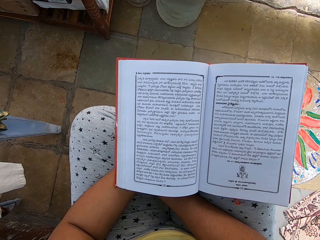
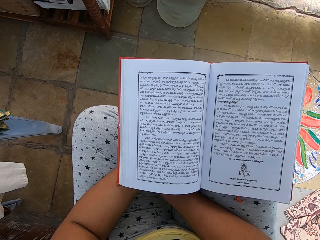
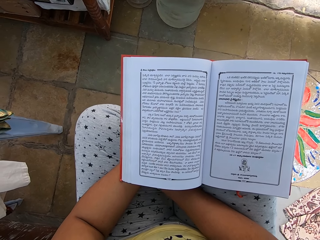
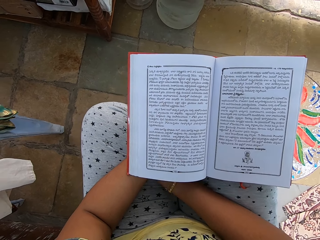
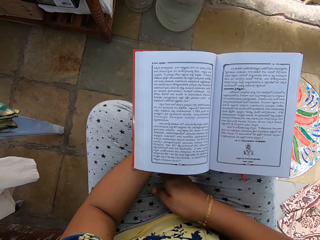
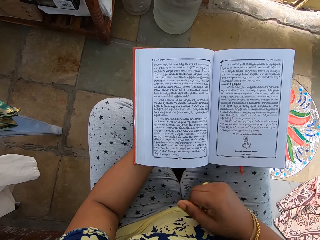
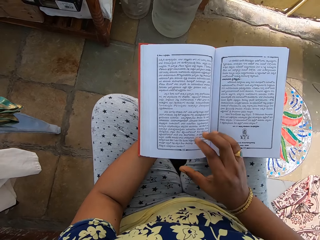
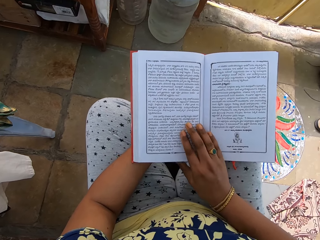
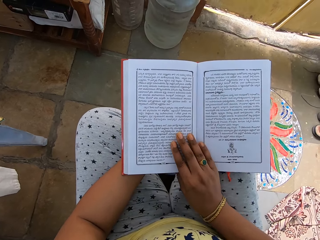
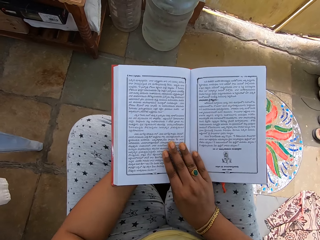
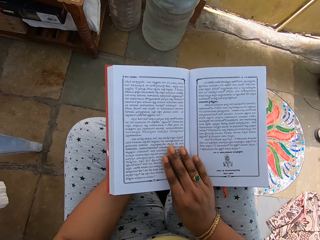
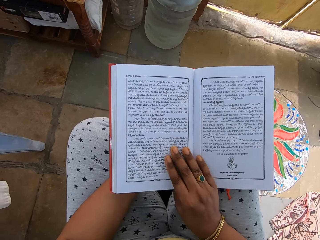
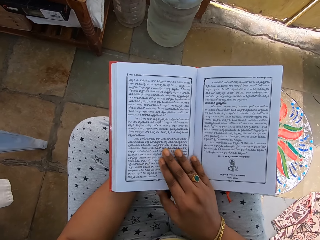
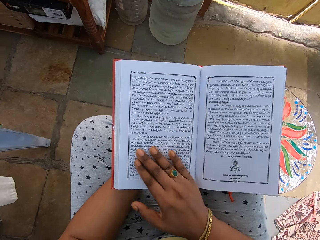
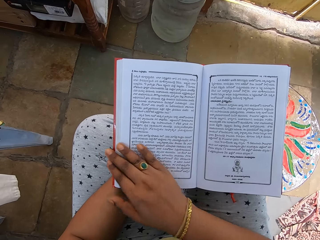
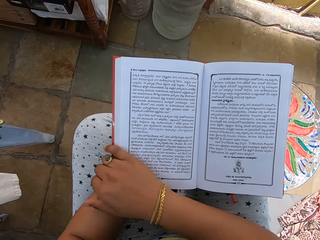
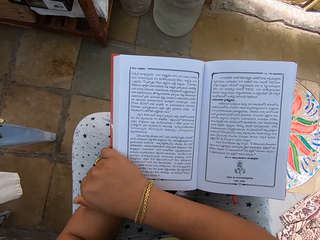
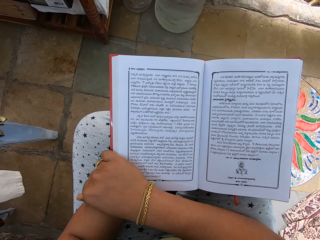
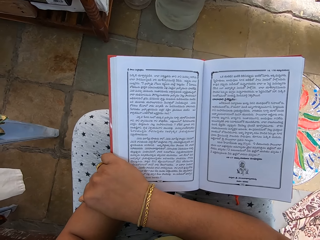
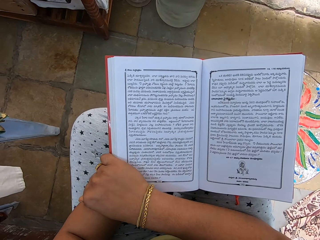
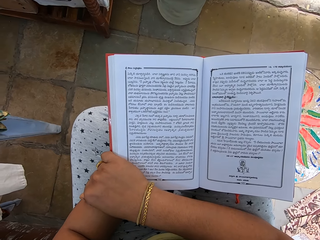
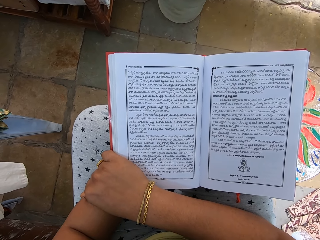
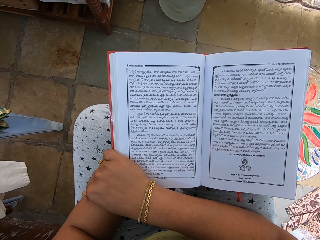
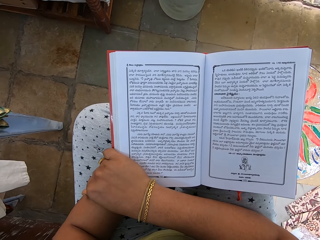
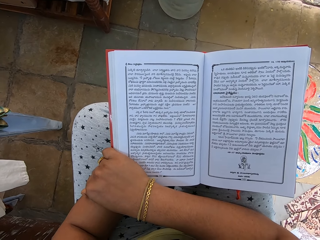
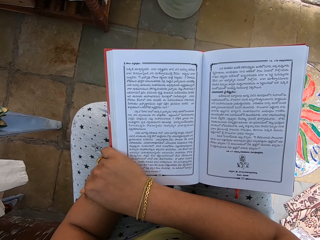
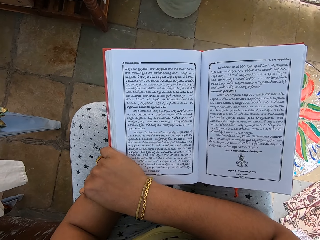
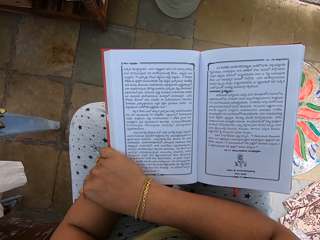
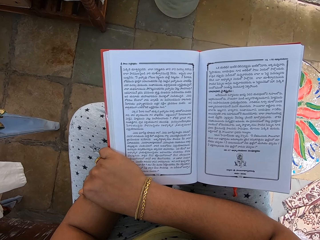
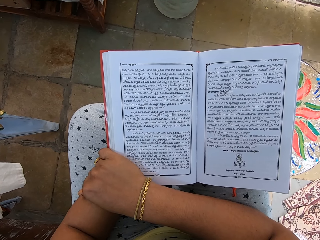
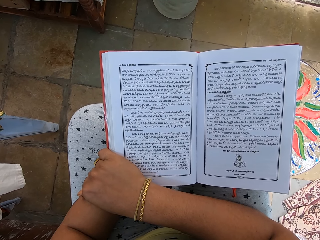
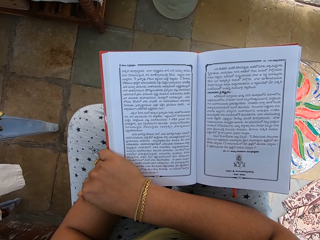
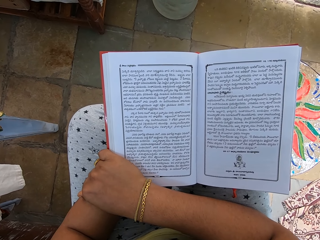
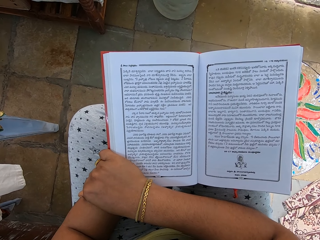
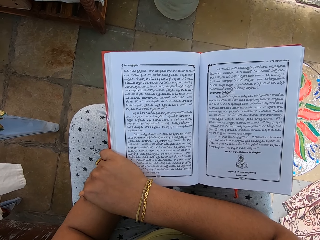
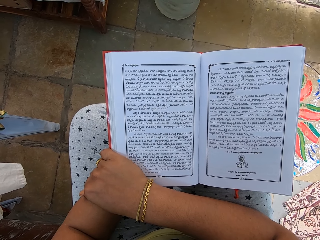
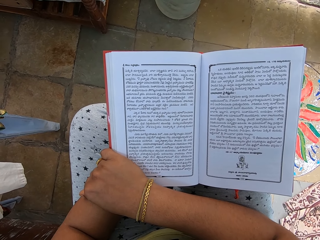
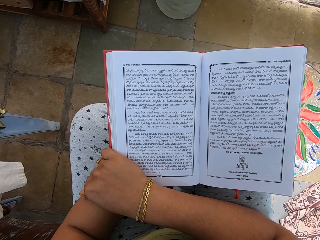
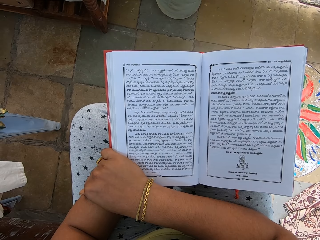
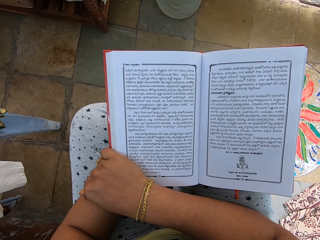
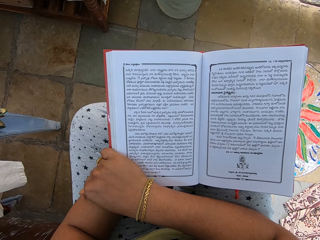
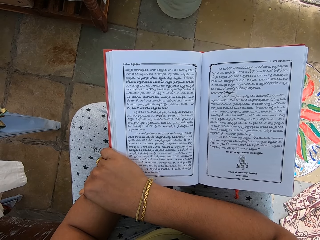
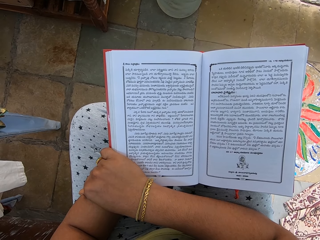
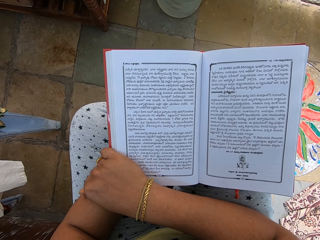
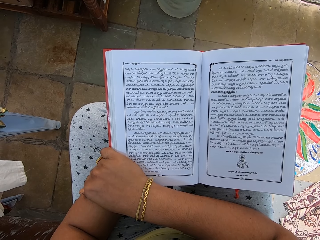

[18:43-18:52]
The camera wearer places her right hand on the book. She holds the book with her right hand.

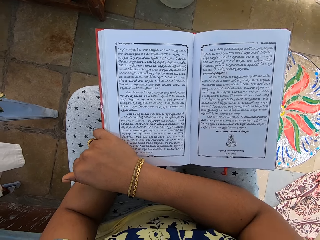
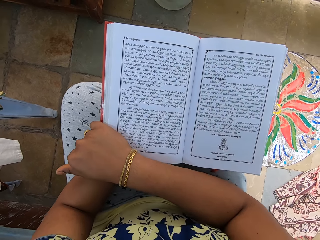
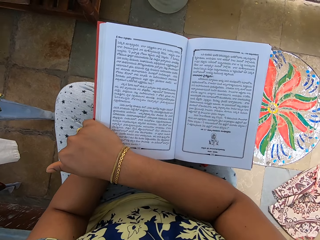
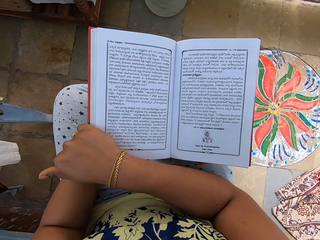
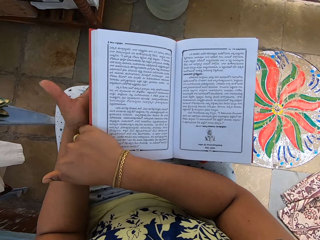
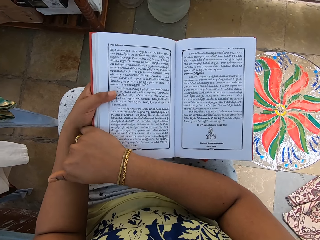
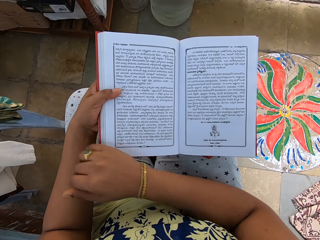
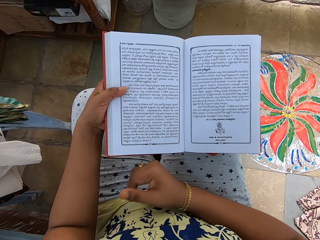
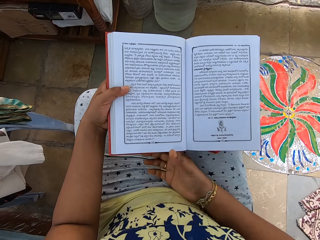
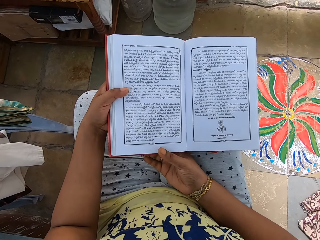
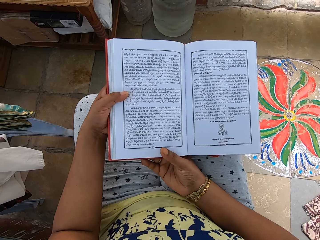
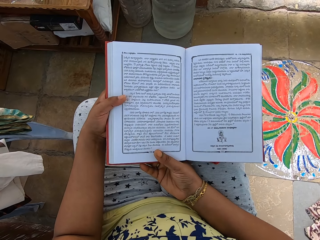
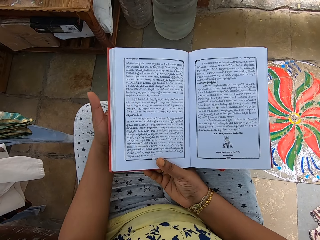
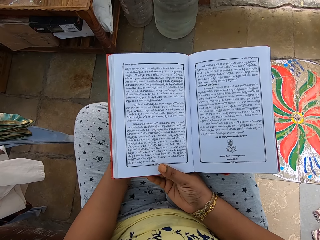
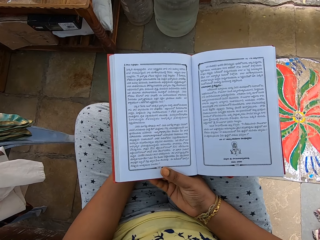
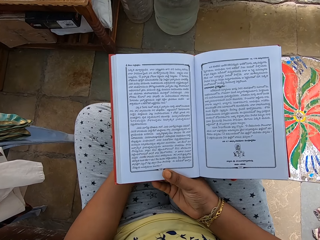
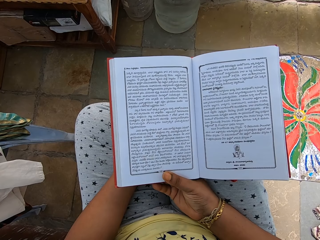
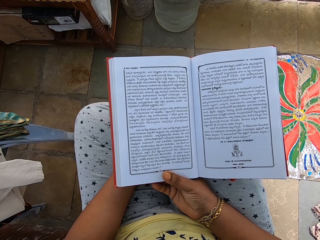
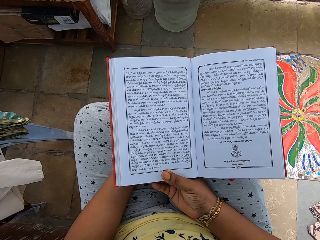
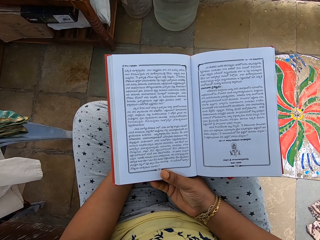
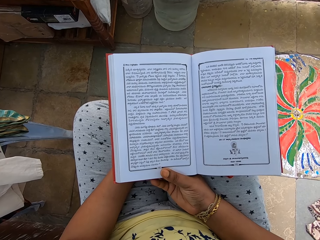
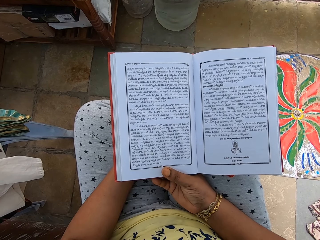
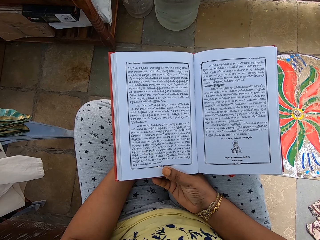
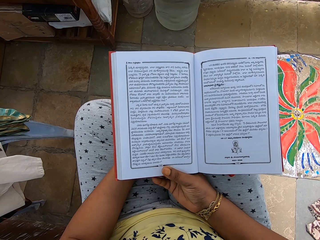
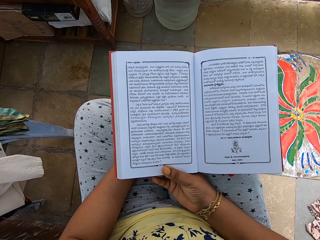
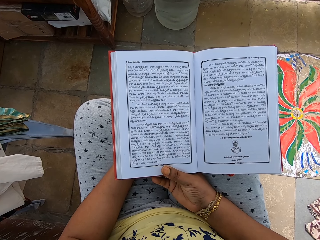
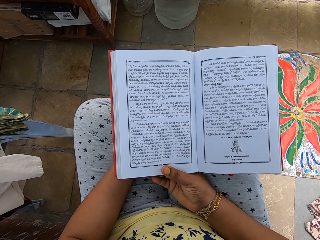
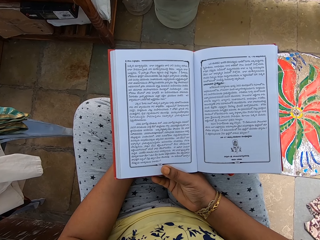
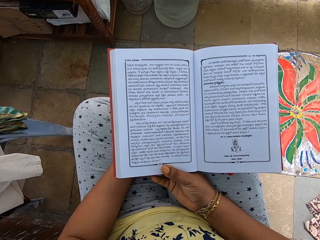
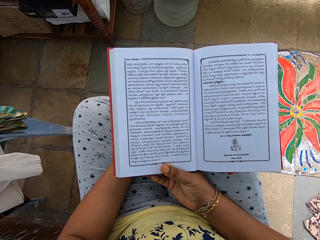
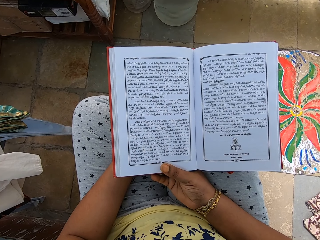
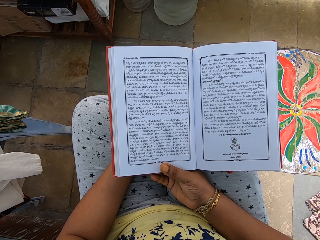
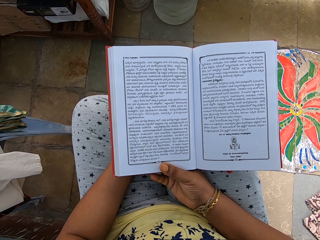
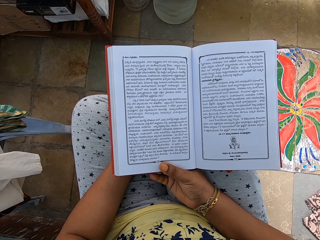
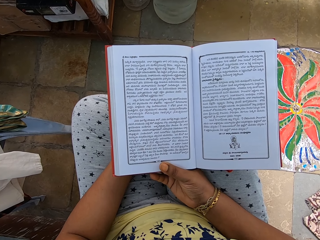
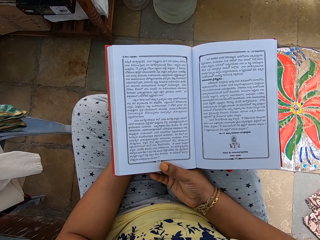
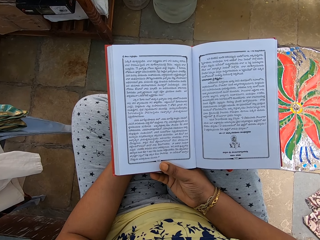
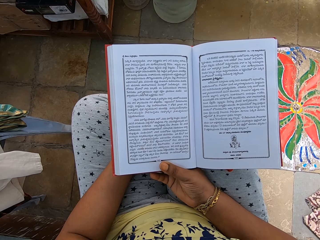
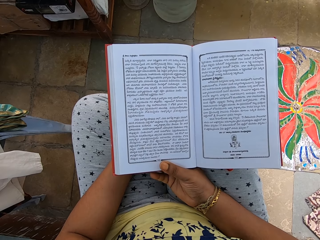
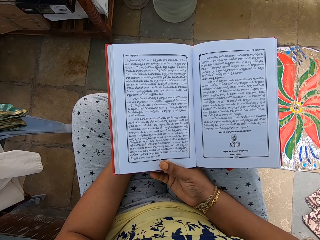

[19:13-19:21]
The camera wearer holds the book with her left hand. She holds the book with both hands. She holds the book with her right hand.
